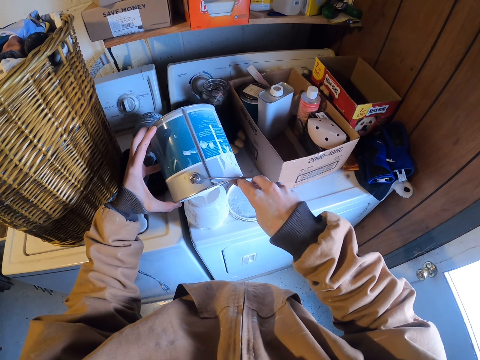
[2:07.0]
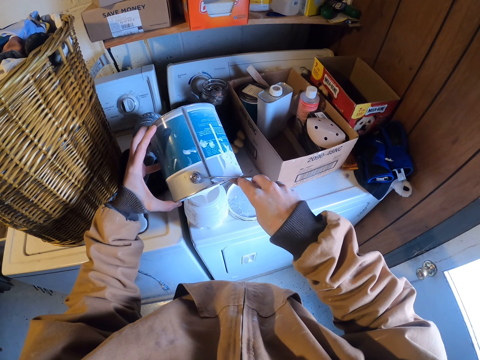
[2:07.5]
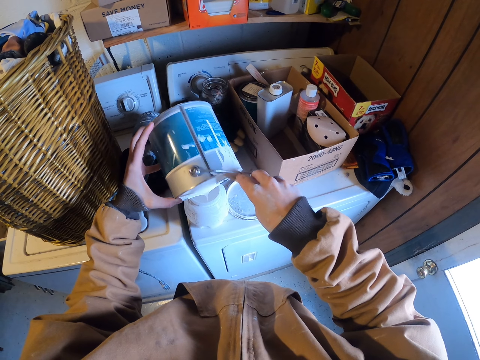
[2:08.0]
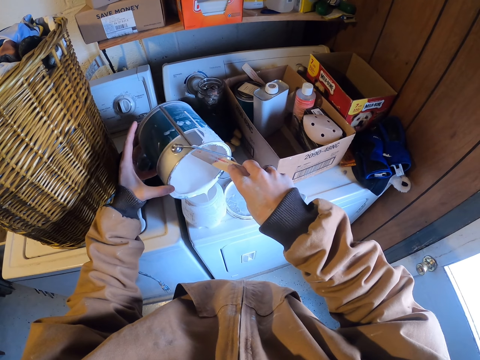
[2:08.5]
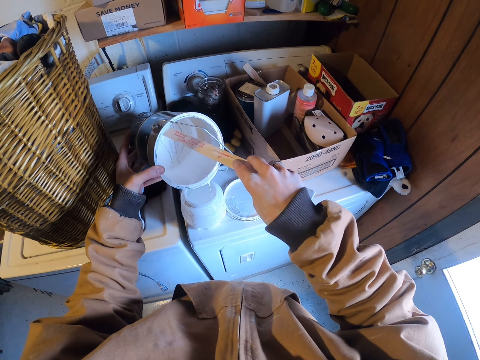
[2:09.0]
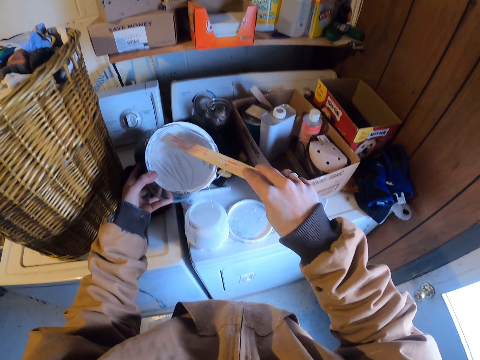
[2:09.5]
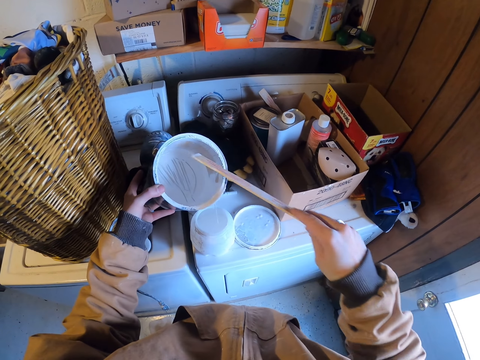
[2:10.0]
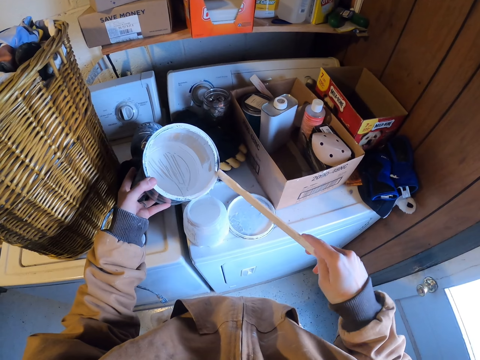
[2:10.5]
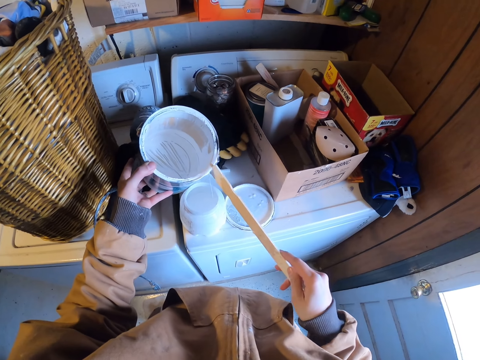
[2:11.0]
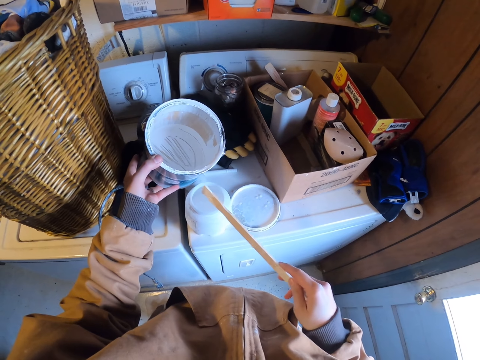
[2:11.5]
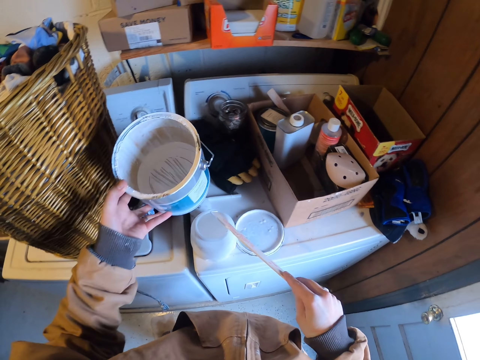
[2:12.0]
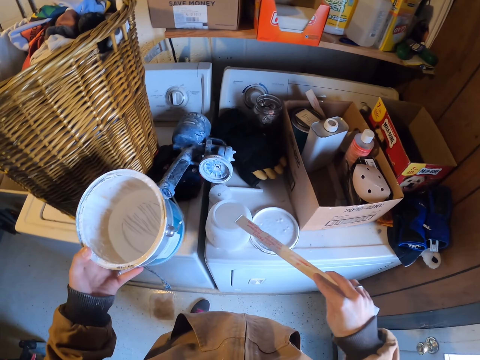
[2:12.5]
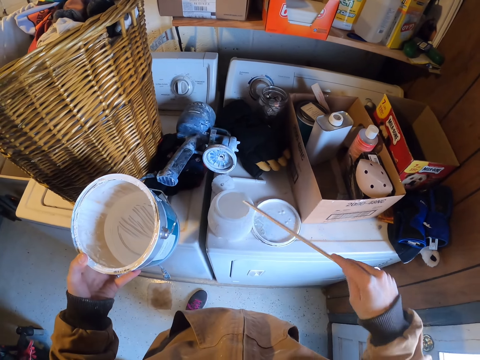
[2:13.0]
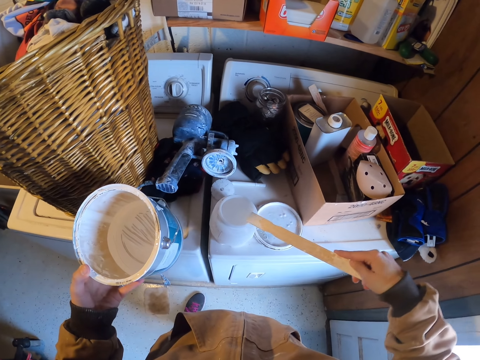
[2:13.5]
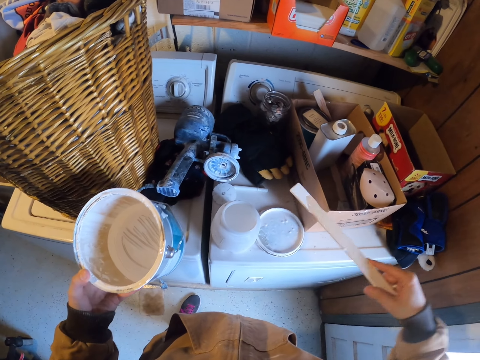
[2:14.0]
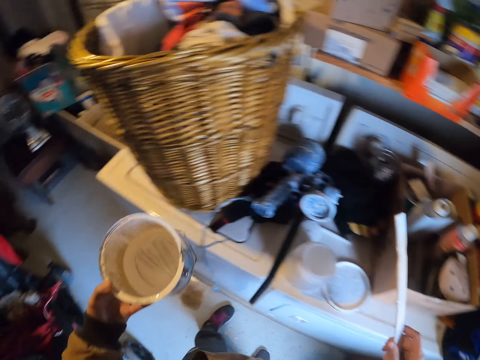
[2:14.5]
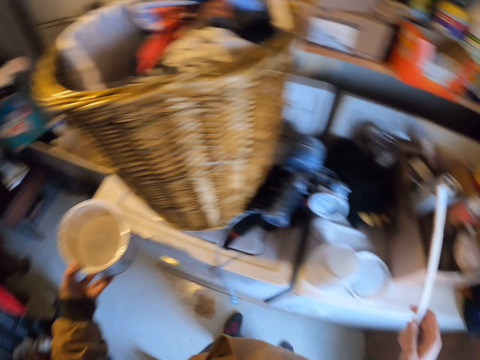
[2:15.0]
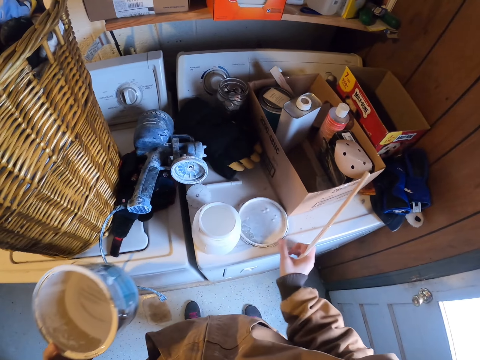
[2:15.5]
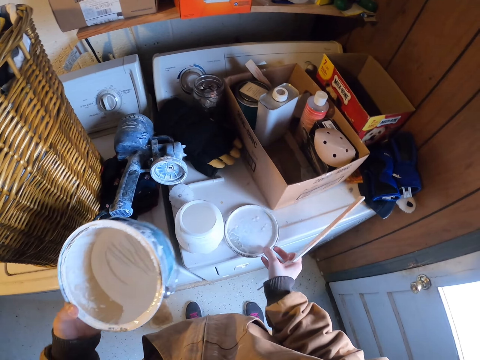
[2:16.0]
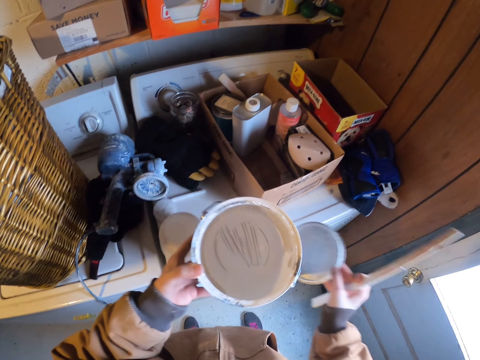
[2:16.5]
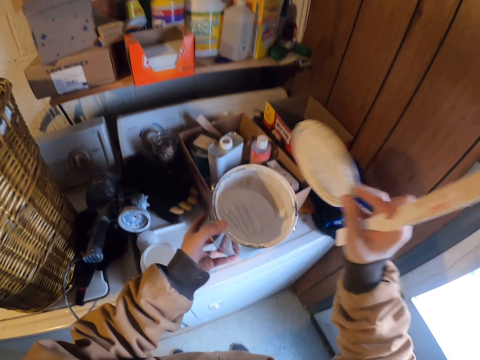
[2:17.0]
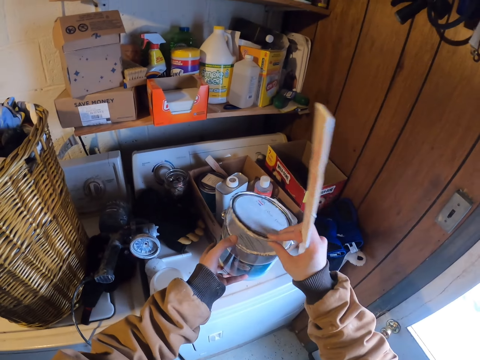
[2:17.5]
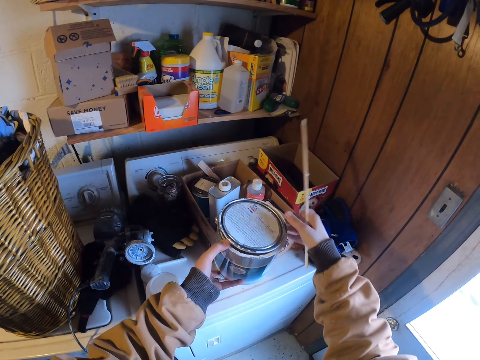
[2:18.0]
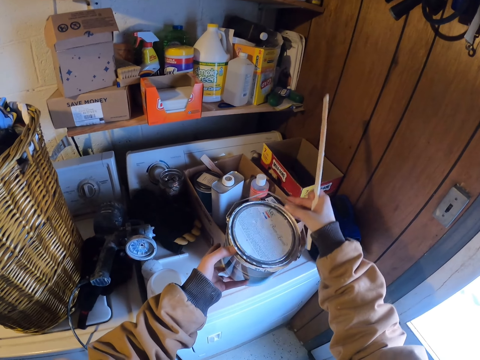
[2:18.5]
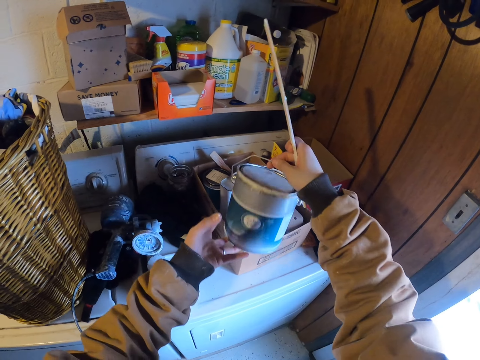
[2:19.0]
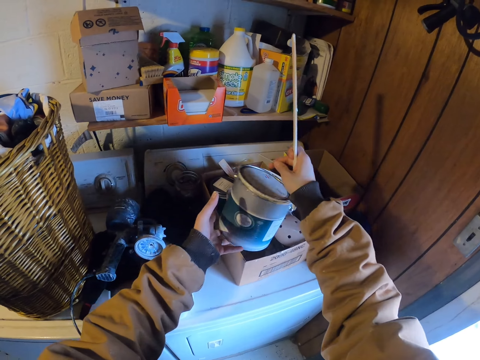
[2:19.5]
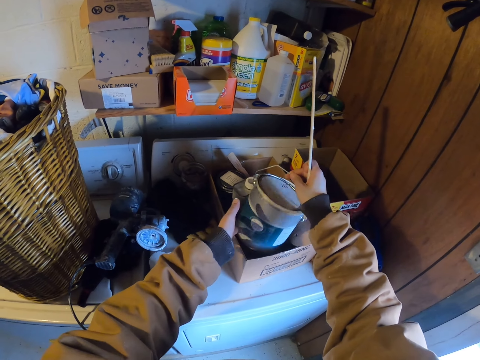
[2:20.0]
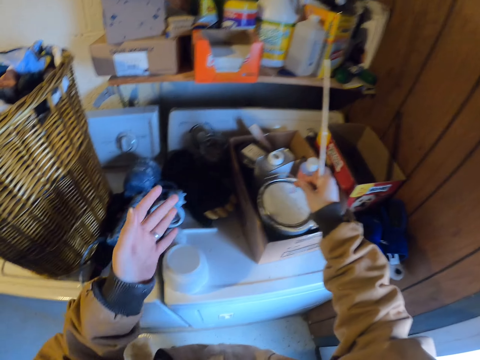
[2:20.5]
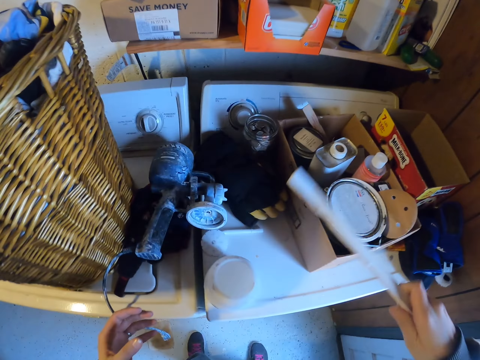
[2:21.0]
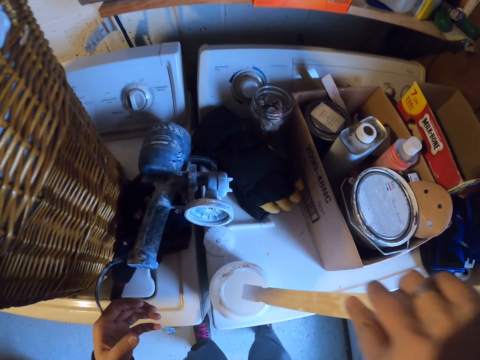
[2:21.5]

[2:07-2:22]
The camera wearer wipes paint in the can with the stick. They remove the stick from the container. They wipe the stick in the right hand on the sprayer container. They look around. They pick up the container lid from the kitchen top with the right hand. They close the can with the lid. They place the container top on the kitchen. They hold the container with both hands. They place the container in the box. They raise both hands.

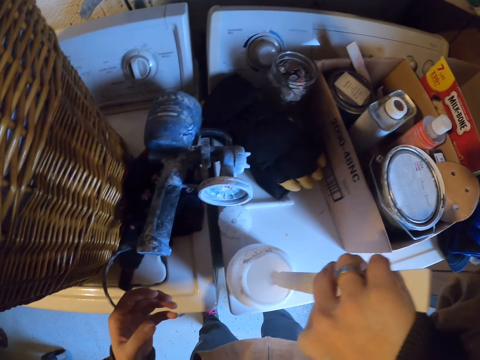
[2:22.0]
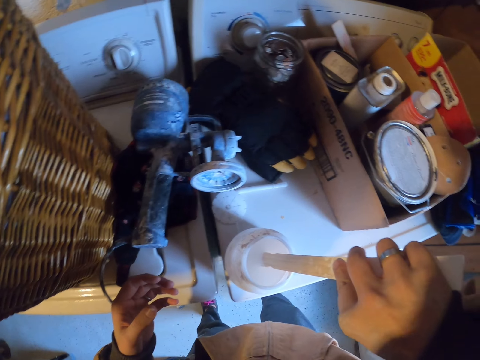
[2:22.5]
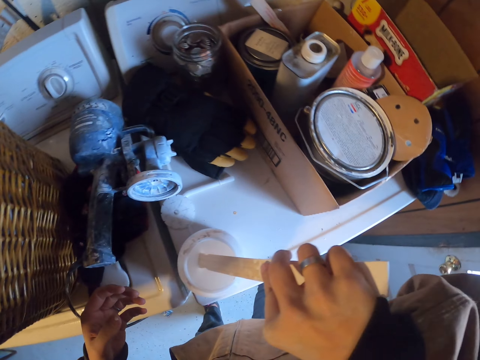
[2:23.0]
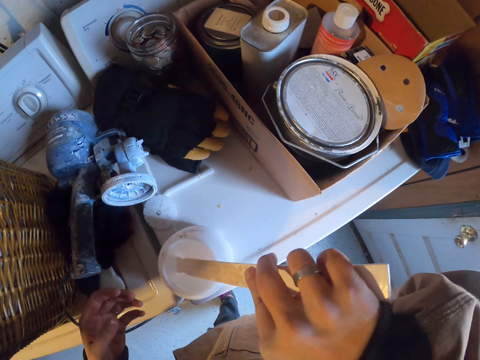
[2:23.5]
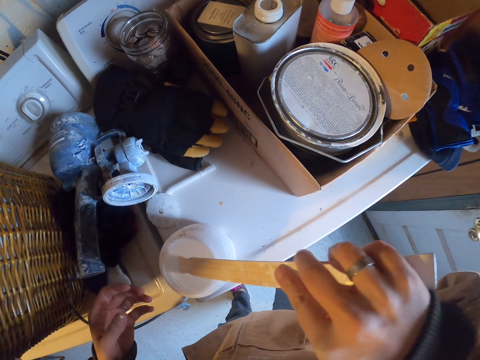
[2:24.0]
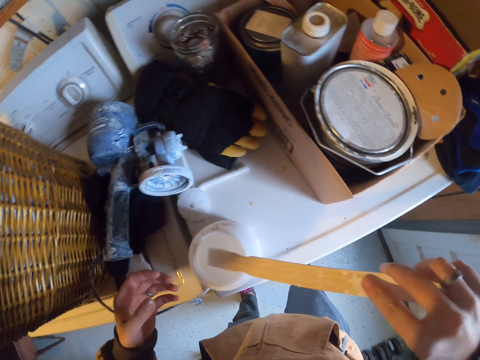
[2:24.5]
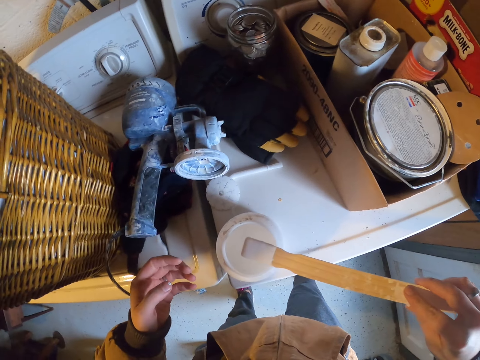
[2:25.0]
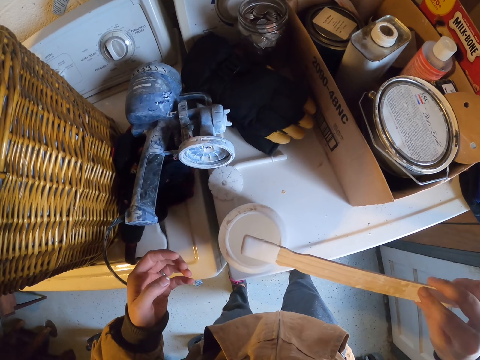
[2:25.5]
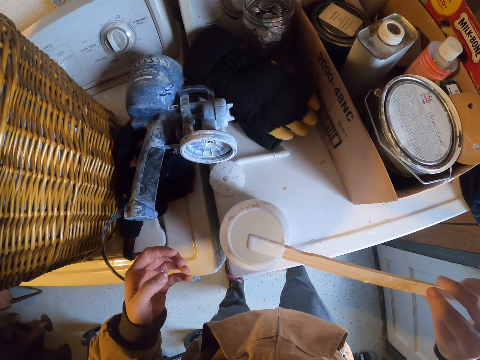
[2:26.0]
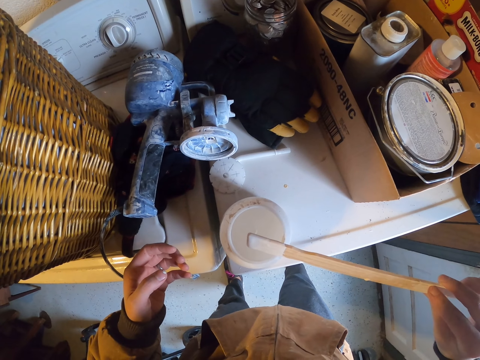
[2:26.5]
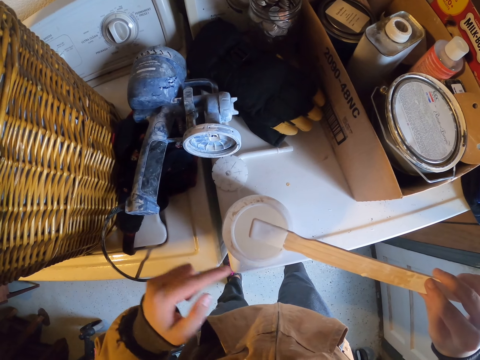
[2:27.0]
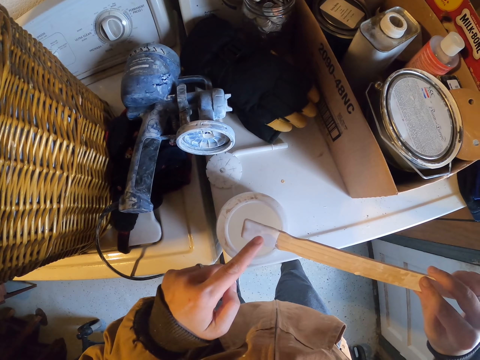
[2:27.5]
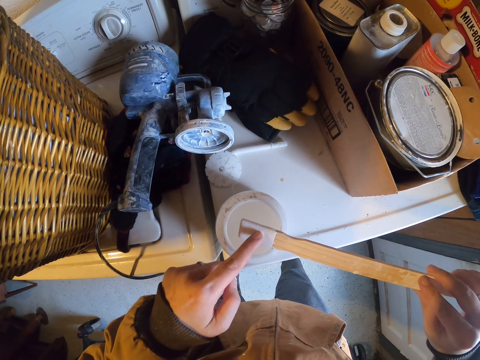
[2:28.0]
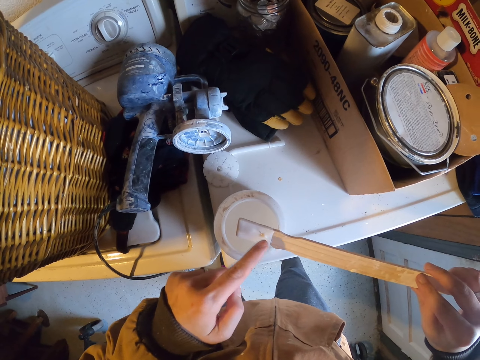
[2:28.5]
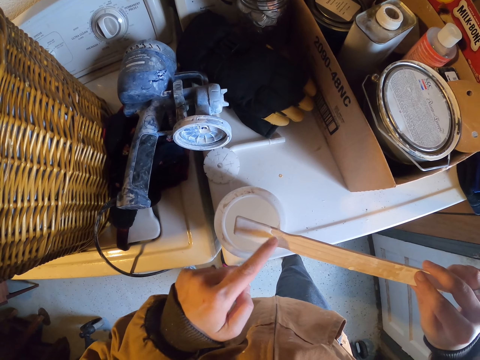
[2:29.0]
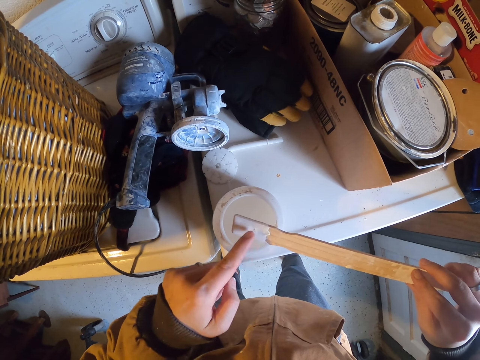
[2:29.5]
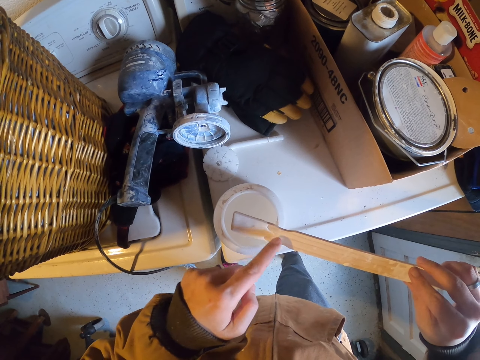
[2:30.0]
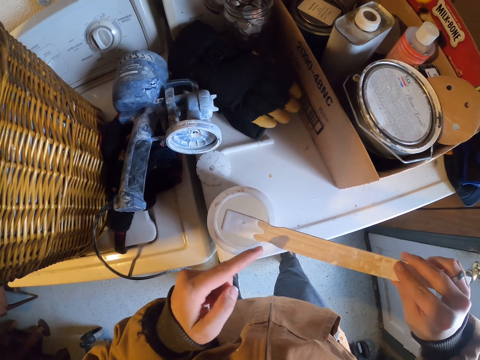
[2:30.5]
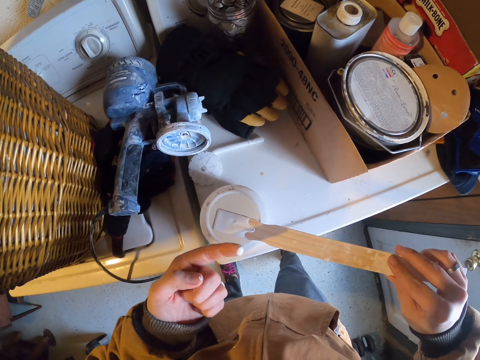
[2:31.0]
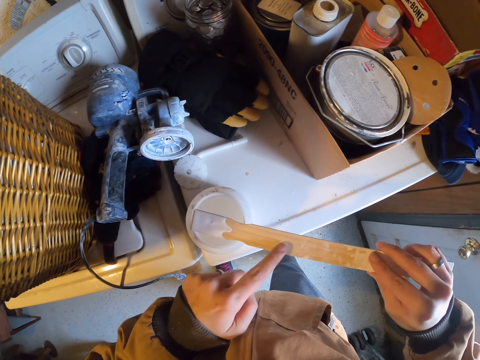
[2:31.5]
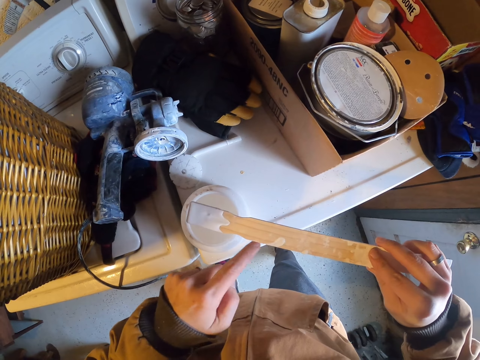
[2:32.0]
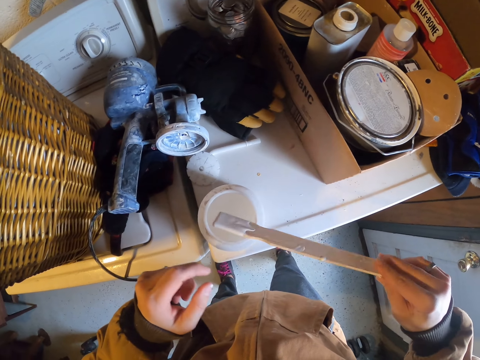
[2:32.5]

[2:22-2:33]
The camera wearer scoops paint in the sprayer container with the stick. They place the stick in the right hand in the container. They look around. They remove the stick from the container. They point at the stick with the left hand. They wipe the stick with the left hand finger. They look at the left hand finger. They wipe the left hand finger on the tape or stick.
